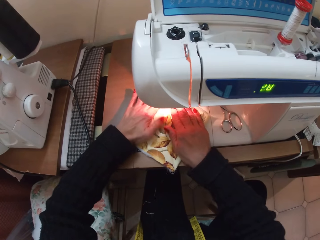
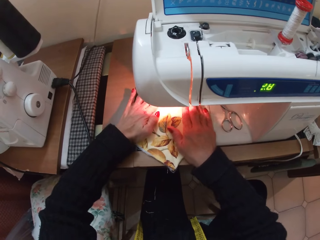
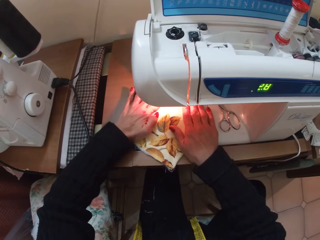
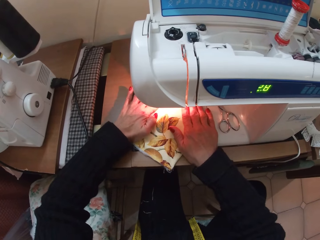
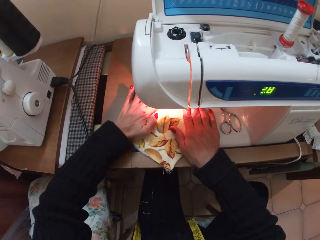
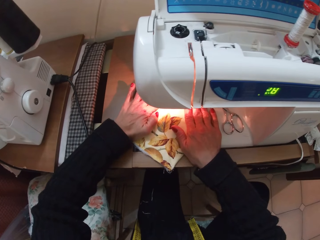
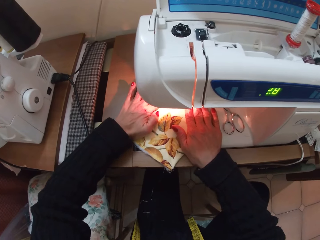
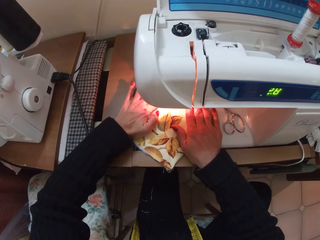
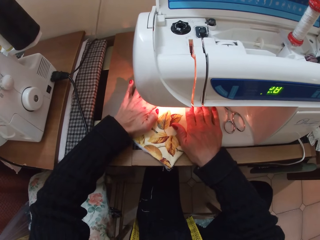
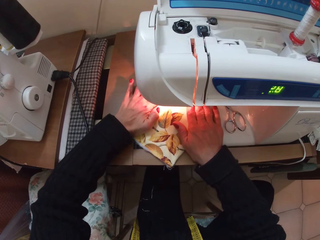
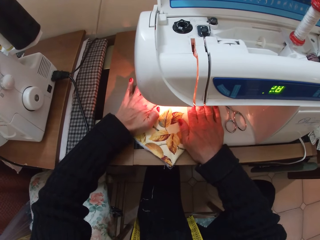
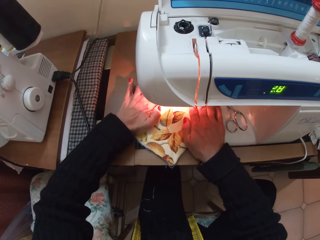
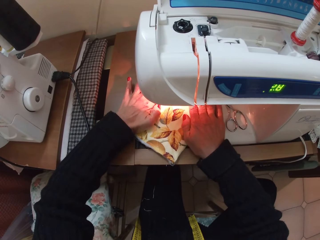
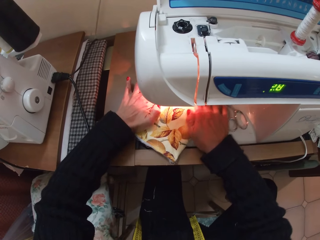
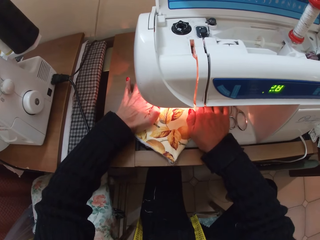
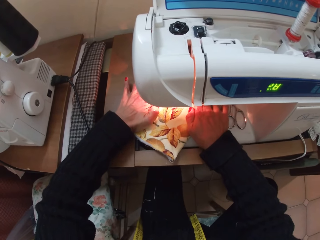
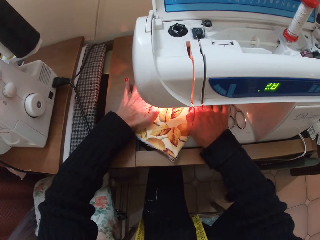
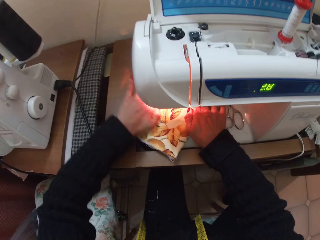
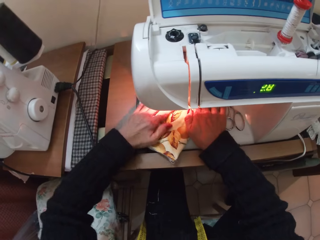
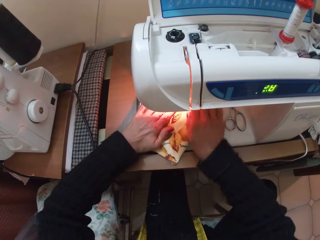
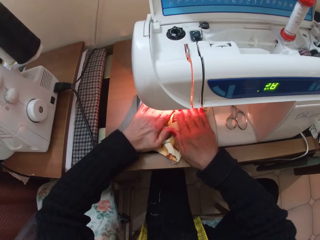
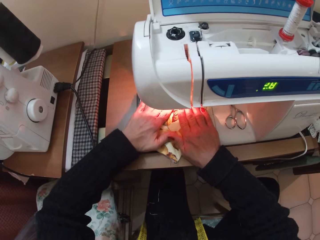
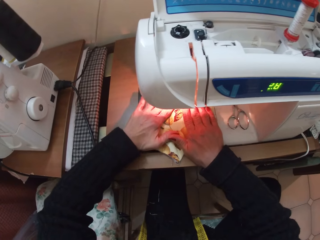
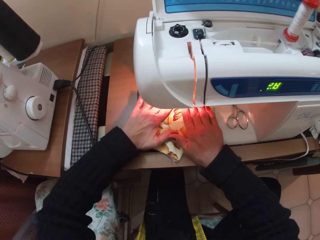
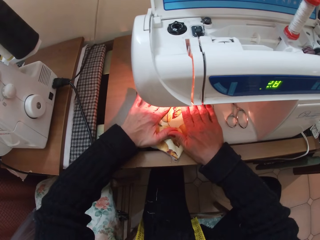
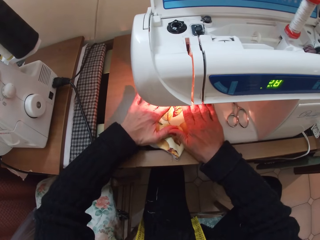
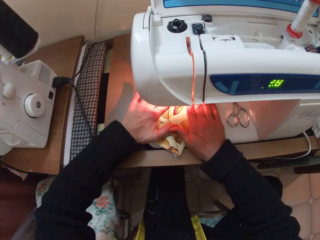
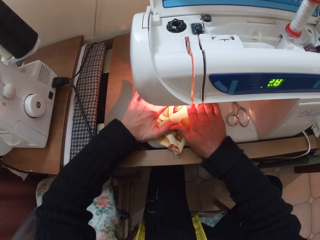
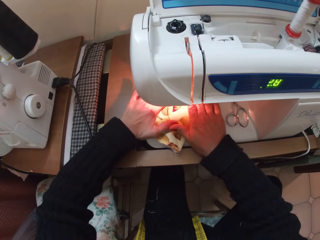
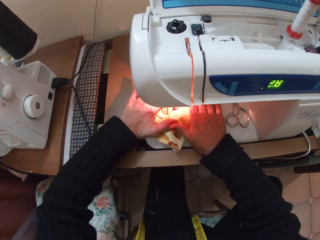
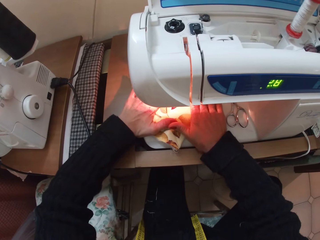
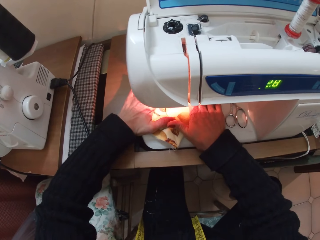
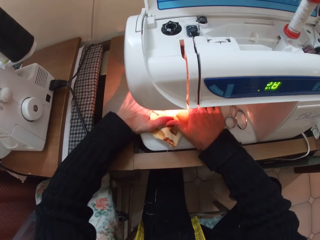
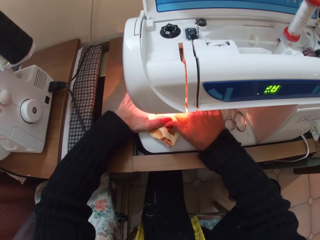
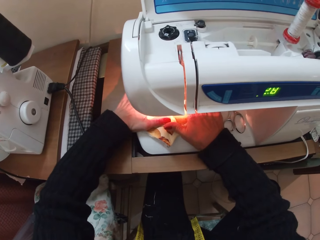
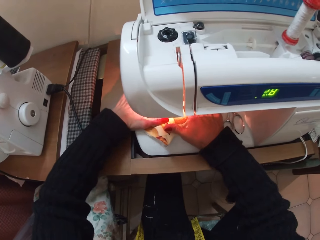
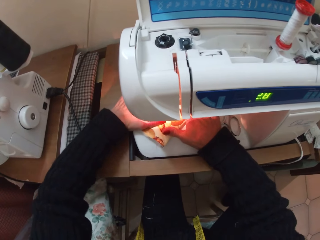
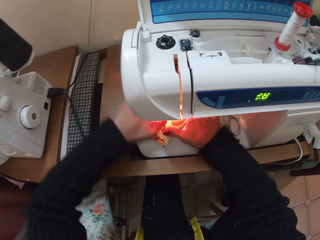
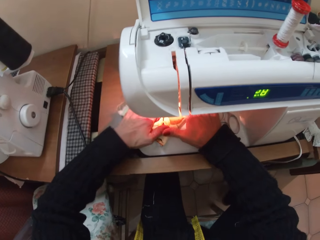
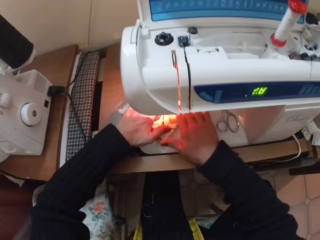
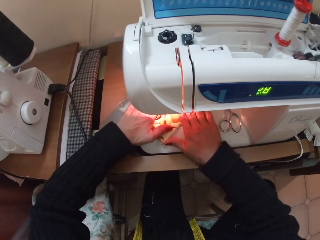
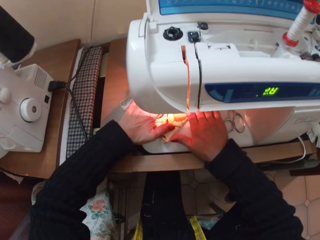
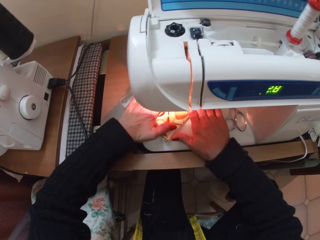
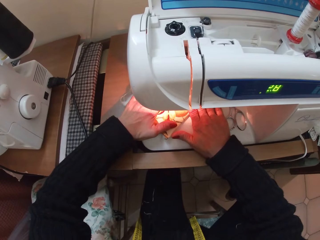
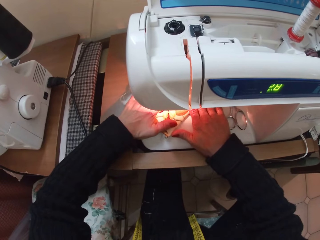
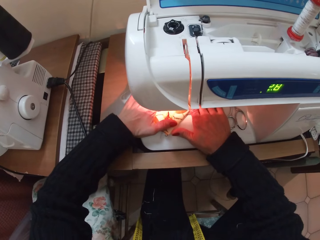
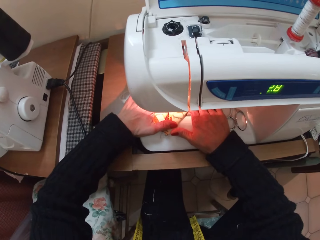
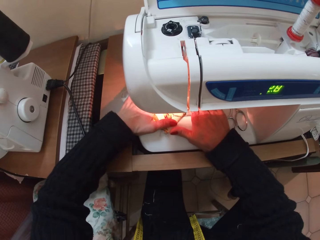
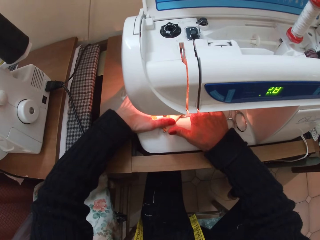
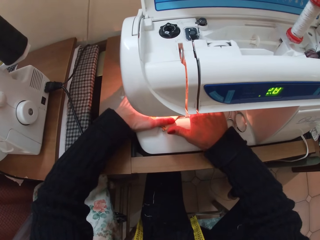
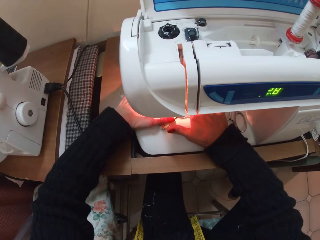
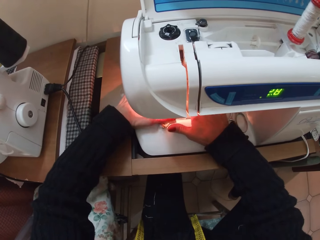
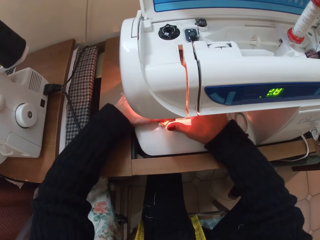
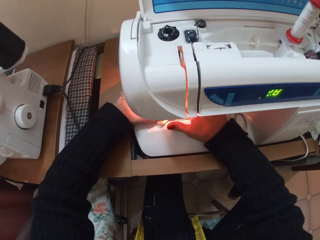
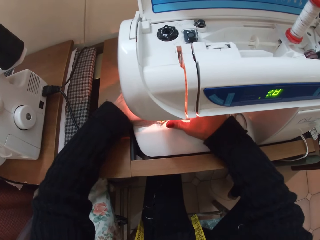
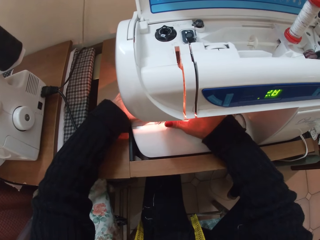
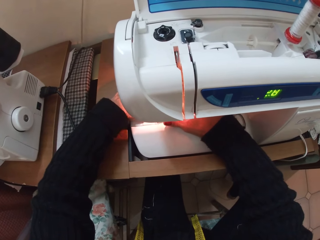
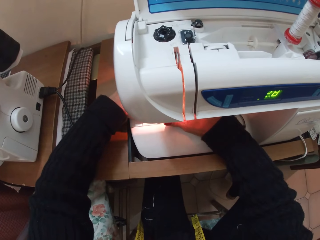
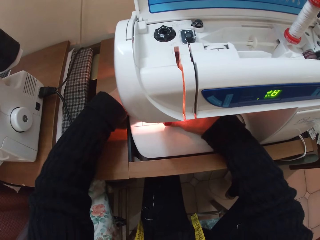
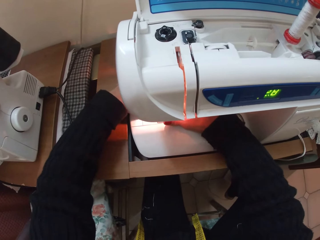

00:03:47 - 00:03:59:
The camera wearer sews the fabric.

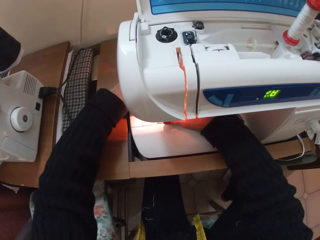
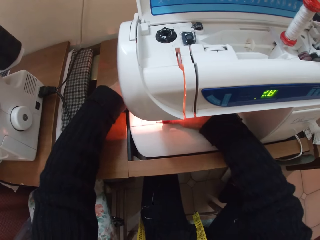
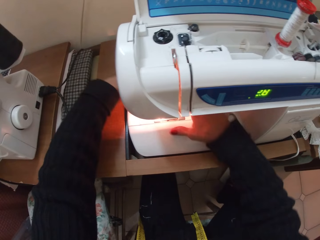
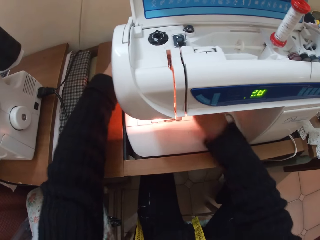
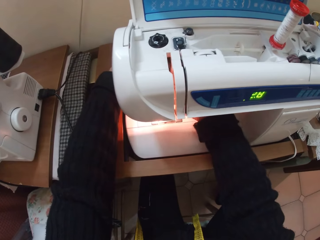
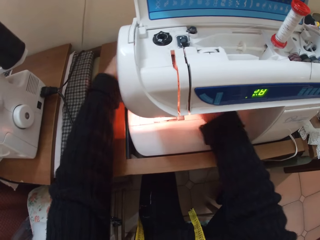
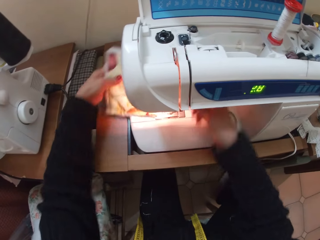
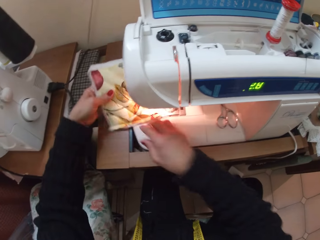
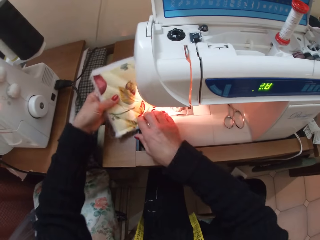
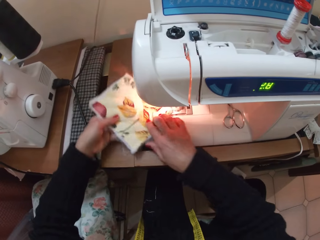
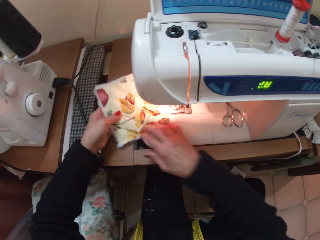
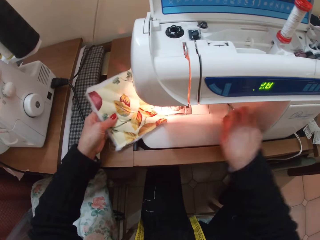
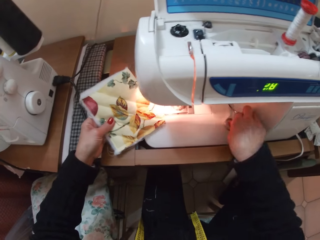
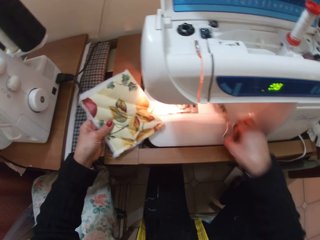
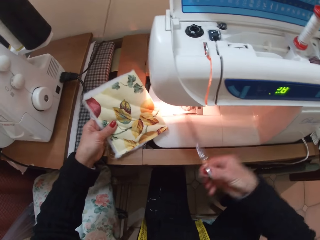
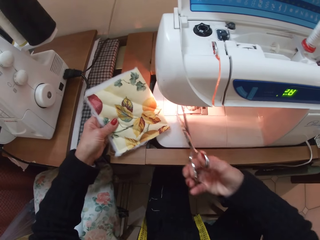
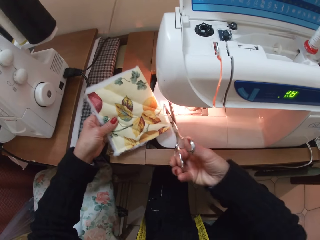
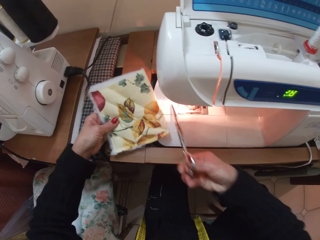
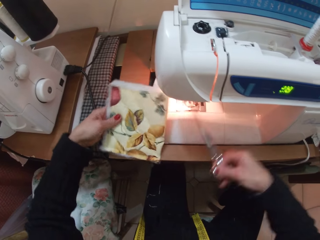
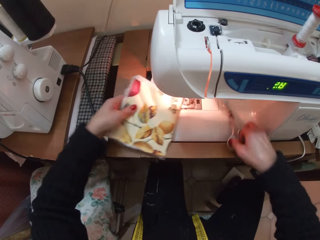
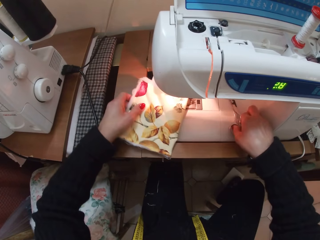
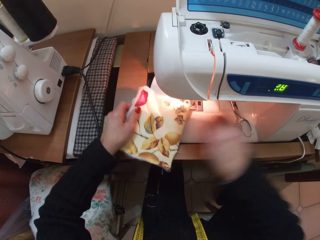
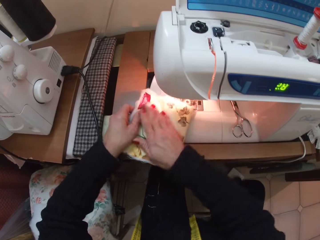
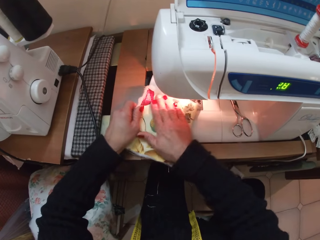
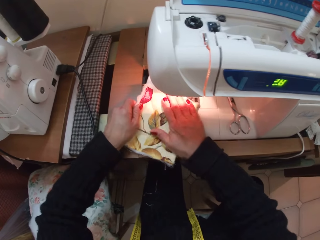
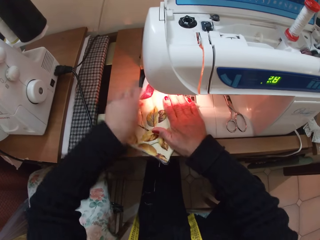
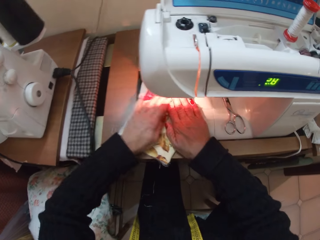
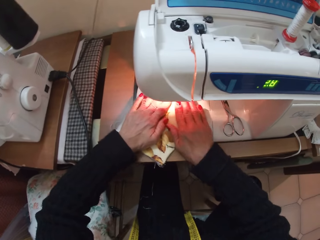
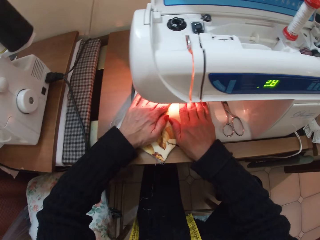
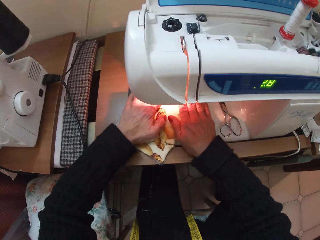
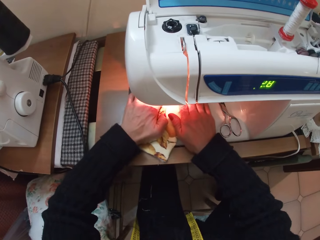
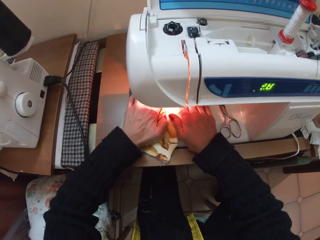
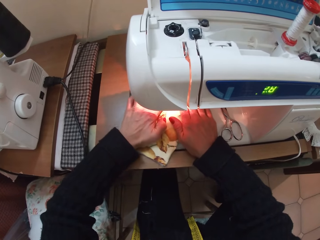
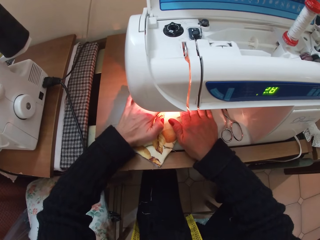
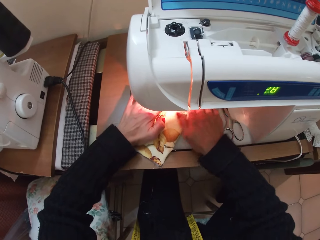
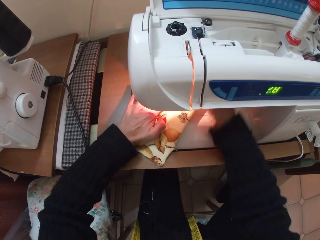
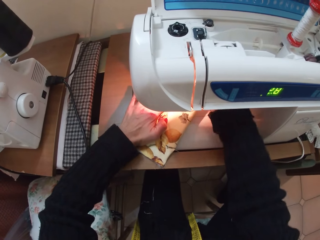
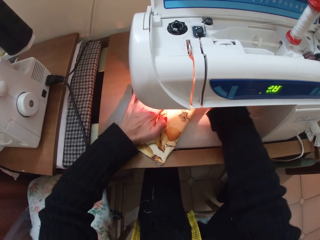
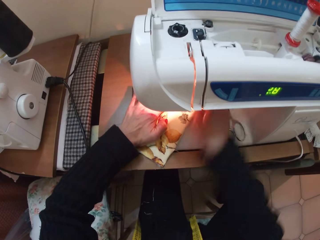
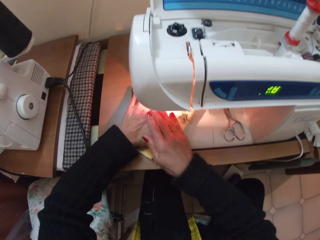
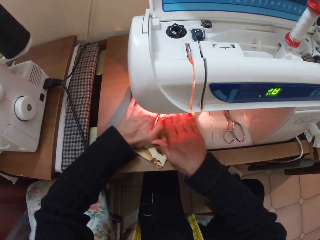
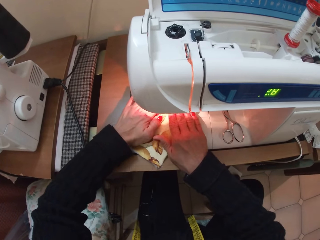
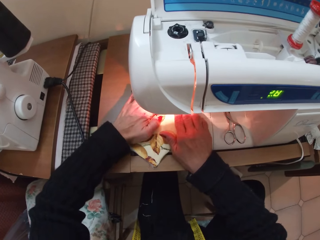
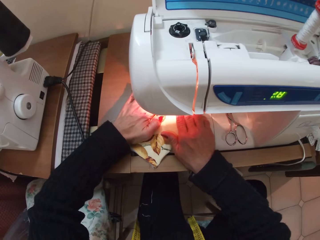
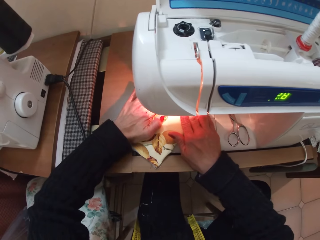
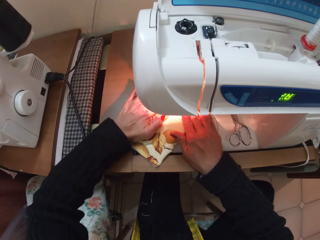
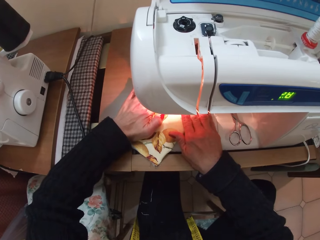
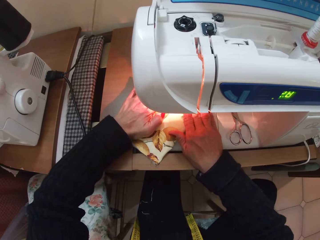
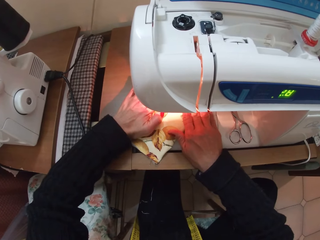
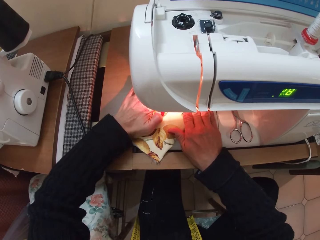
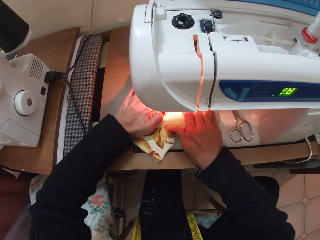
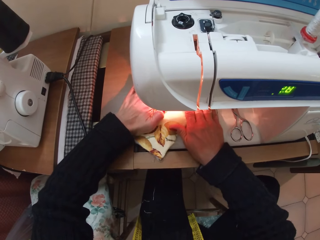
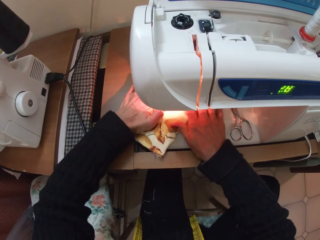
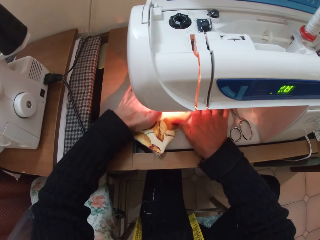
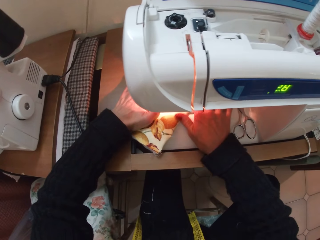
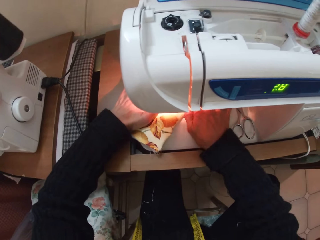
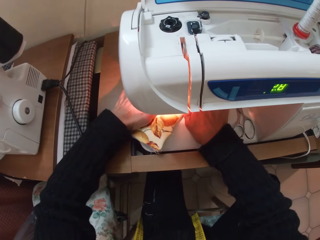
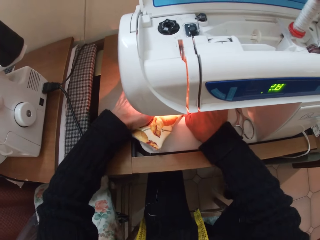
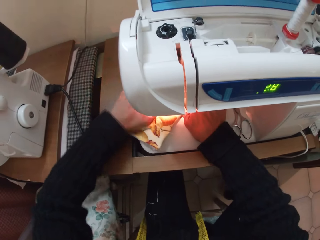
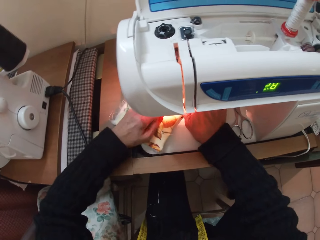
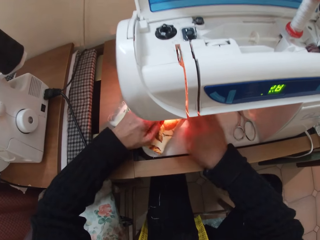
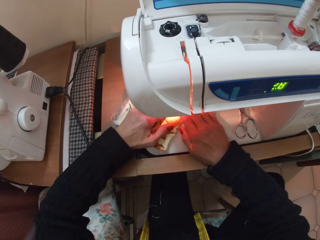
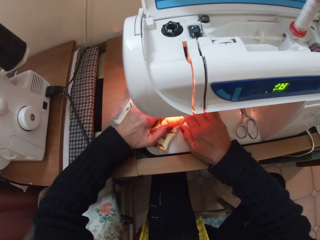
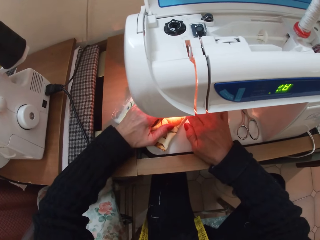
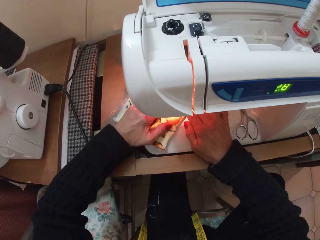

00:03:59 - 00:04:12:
The camera wearer picks up the pair of scissors with her right hand. She cuts the thread. She drops the pair of scissors in the sewing machine. She adjusts the fabric with both hands and sews the fabric.
